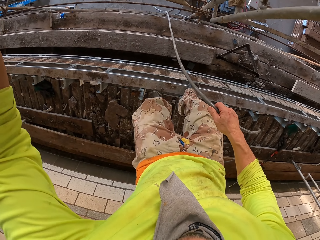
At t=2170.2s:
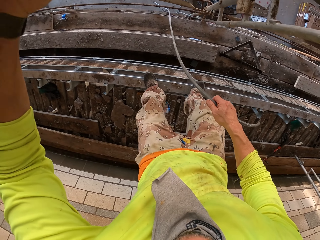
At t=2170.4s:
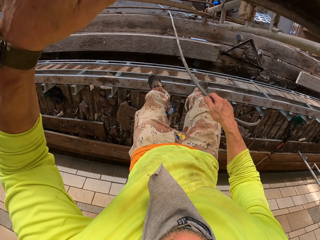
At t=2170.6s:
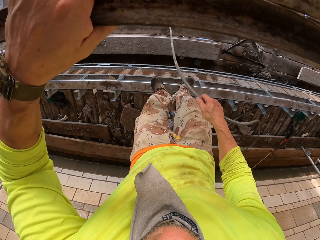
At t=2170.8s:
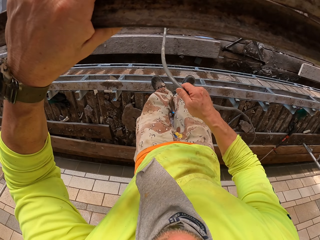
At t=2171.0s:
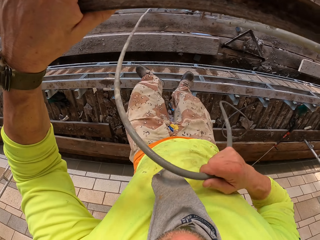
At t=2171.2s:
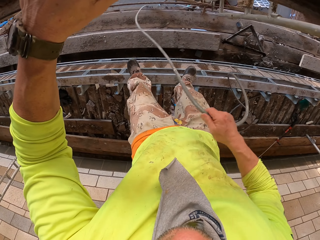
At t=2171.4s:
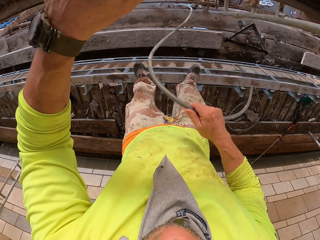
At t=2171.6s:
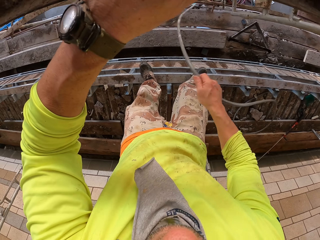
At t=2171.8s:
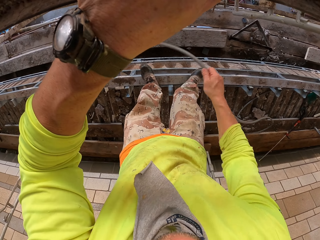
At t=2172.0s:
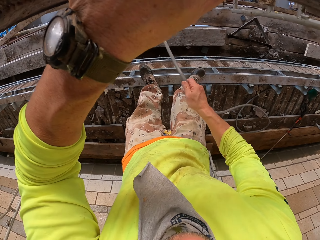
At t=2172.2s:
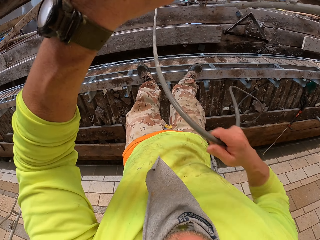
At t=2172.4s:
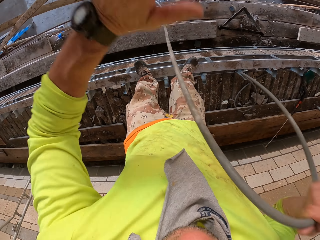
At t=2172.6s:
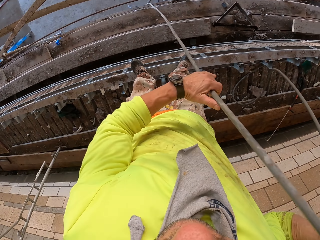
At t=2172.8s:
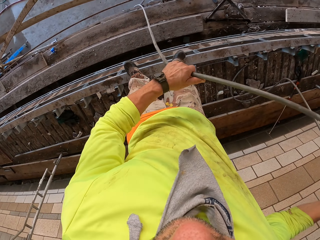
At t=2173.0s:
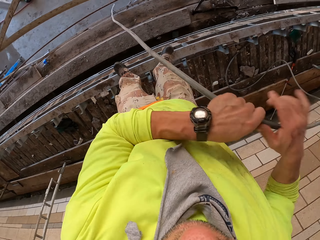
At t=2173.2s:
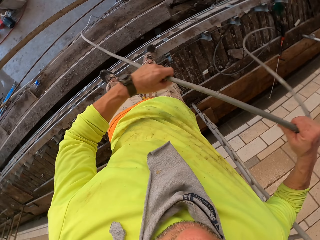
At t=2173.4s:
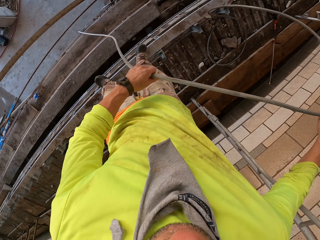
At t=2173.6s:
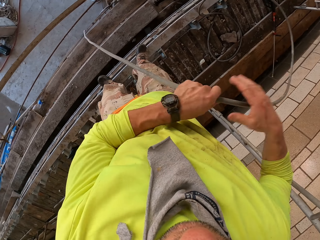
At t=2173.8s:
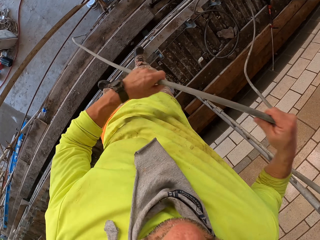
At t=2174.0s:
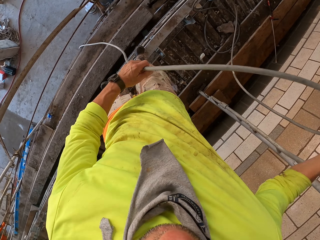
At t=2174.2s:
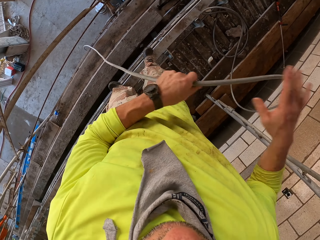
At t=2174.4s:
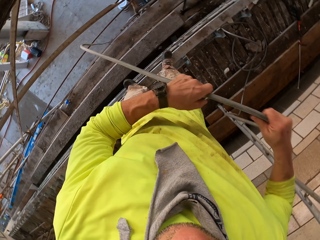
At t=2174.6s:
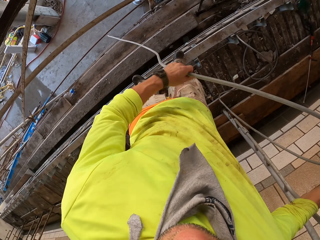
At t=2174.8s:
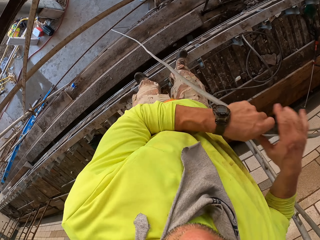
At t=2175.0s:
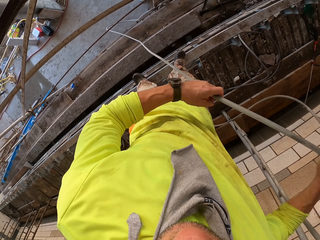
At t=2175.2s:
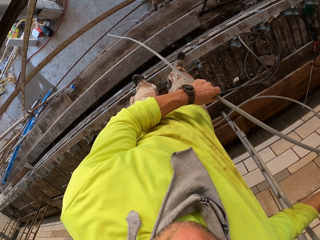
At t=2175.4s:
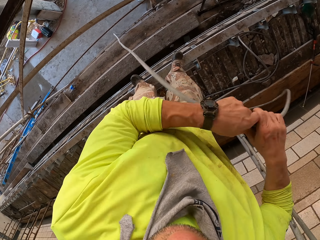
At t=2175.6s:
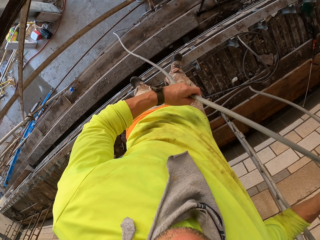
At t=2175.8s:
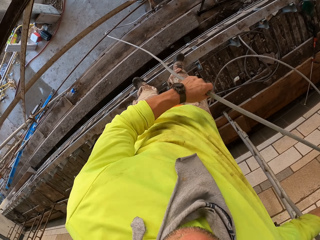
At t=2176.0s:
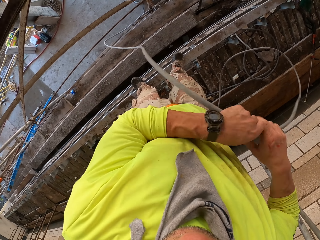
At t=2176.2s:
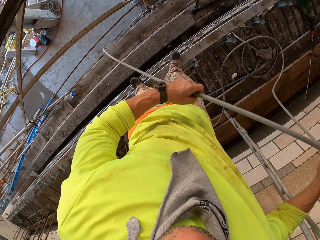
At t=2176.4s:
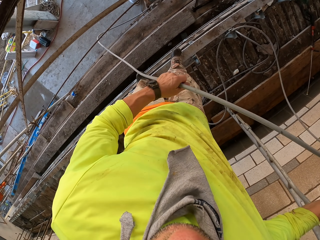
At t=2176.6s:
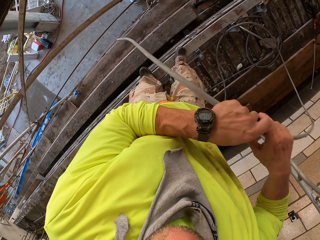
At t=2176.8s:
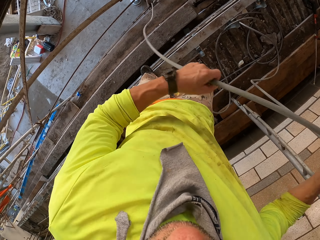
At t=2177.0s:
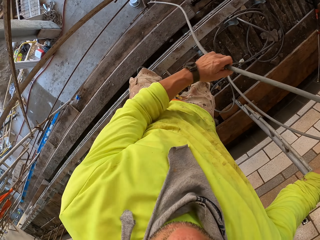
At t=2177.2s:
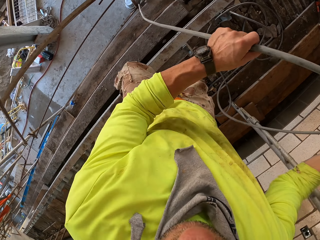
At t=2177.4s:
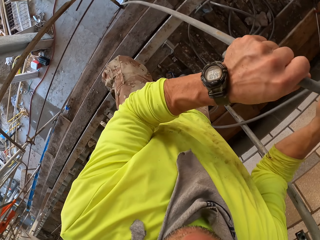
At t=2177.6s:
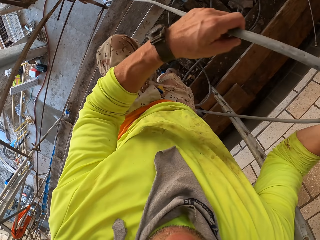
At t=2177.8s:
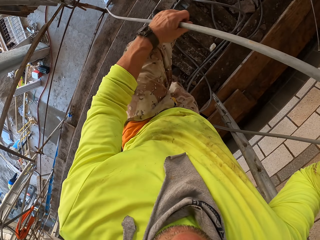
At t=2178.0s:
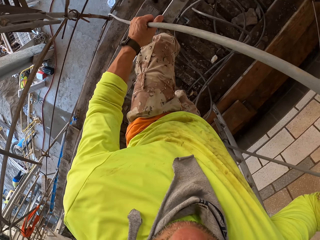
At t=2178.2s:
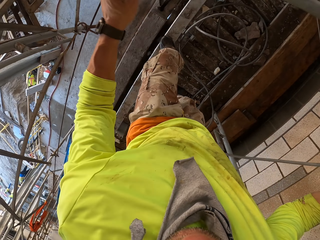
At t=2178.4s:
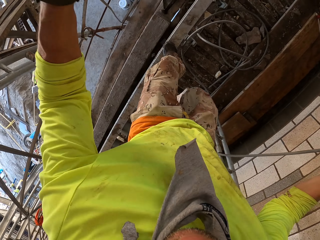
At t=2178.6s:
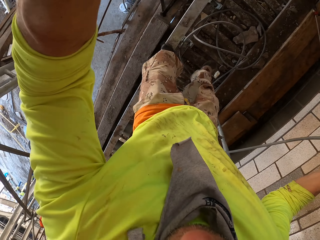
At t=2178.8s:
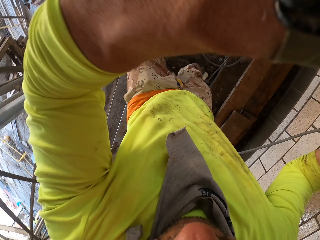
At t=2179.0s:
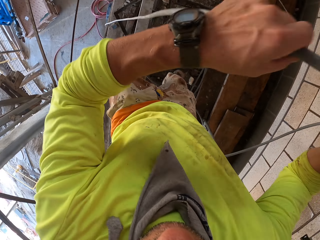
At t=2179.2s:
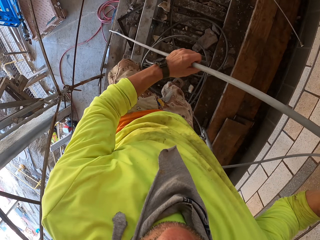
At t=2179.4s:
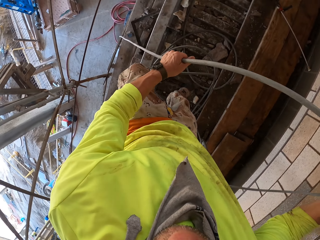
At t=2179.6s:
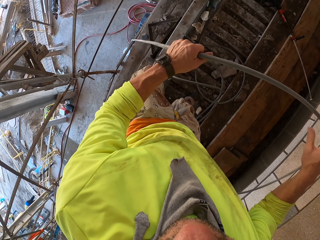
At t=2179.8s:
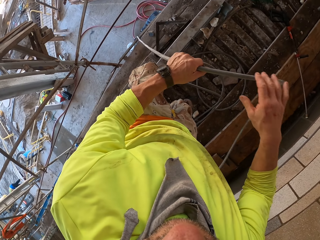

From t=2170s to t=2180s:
The camera wearer holds a bar stand. They adjust a cable.

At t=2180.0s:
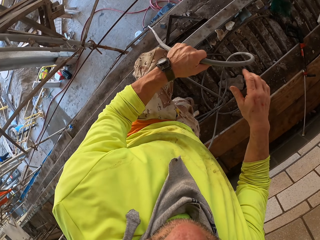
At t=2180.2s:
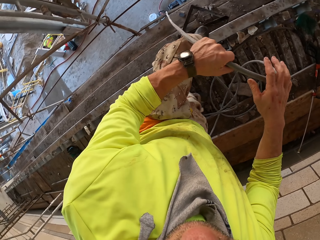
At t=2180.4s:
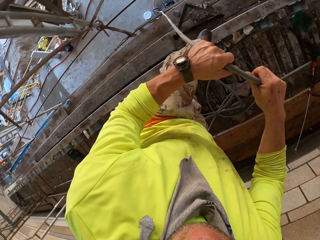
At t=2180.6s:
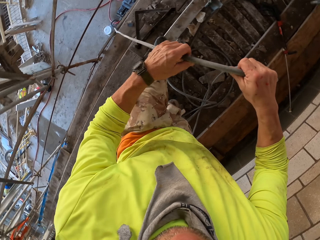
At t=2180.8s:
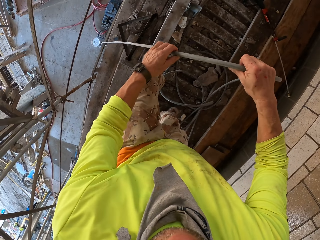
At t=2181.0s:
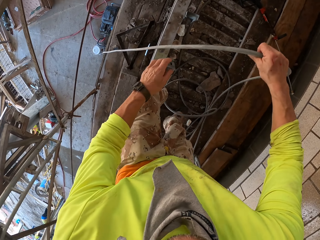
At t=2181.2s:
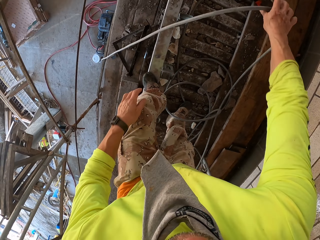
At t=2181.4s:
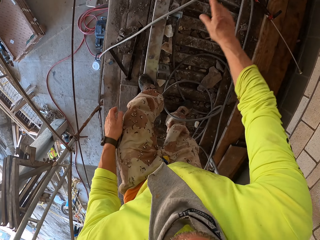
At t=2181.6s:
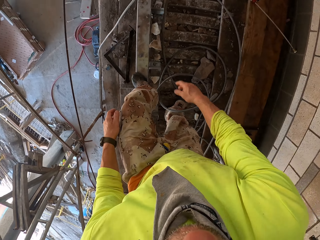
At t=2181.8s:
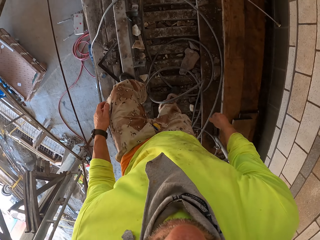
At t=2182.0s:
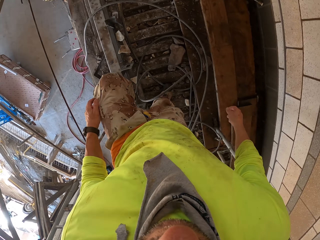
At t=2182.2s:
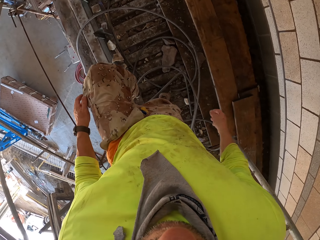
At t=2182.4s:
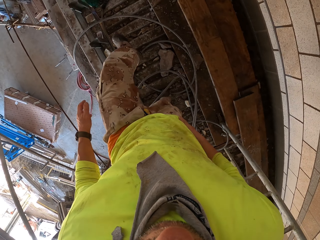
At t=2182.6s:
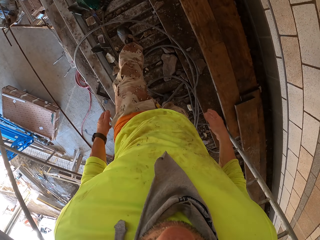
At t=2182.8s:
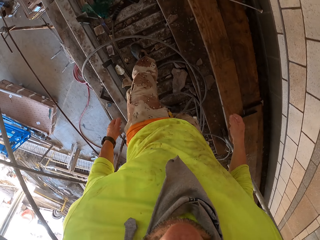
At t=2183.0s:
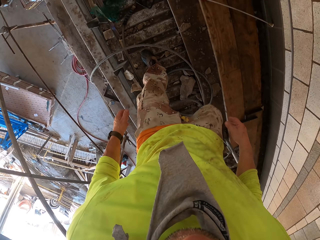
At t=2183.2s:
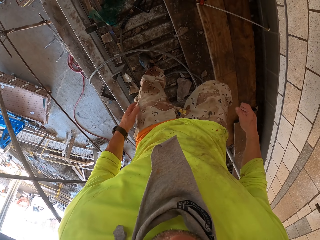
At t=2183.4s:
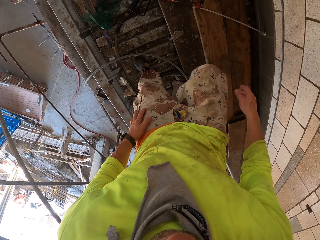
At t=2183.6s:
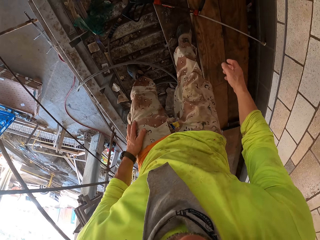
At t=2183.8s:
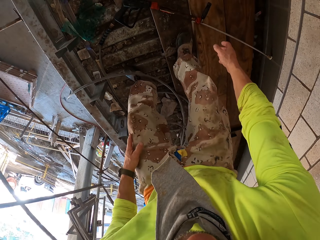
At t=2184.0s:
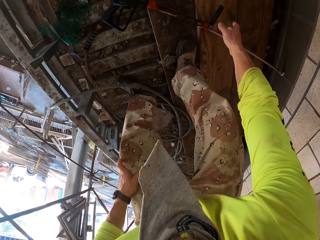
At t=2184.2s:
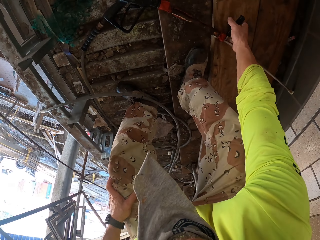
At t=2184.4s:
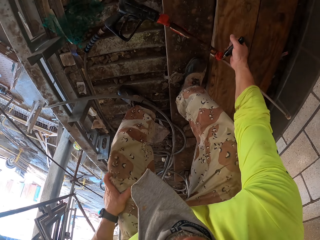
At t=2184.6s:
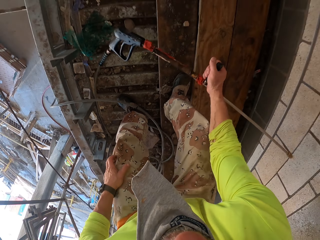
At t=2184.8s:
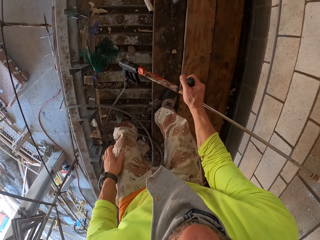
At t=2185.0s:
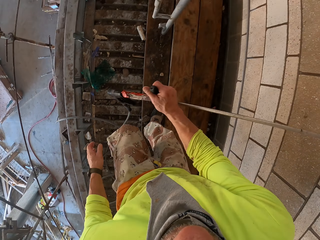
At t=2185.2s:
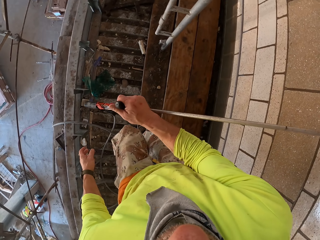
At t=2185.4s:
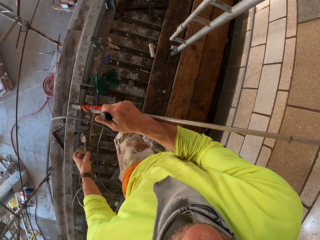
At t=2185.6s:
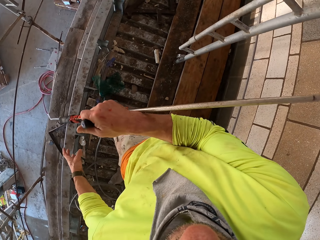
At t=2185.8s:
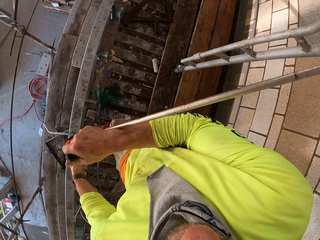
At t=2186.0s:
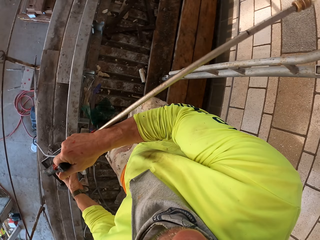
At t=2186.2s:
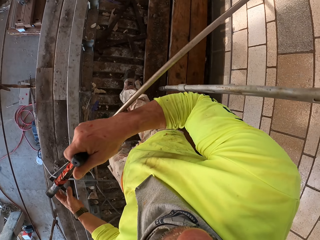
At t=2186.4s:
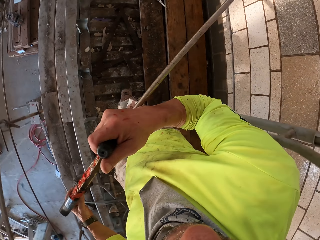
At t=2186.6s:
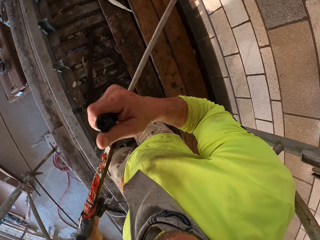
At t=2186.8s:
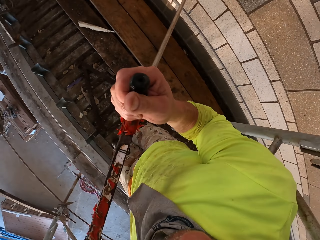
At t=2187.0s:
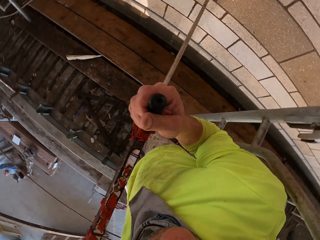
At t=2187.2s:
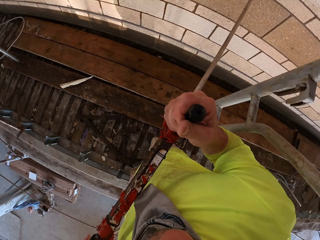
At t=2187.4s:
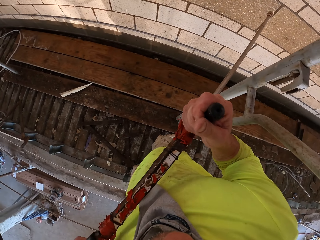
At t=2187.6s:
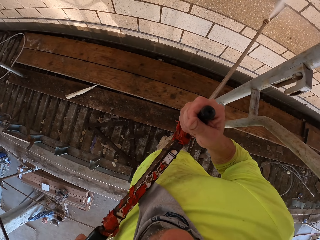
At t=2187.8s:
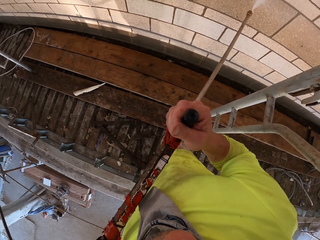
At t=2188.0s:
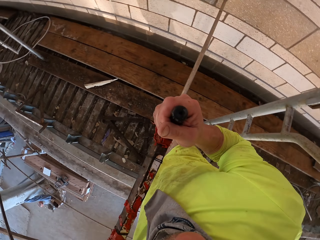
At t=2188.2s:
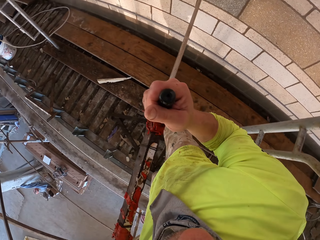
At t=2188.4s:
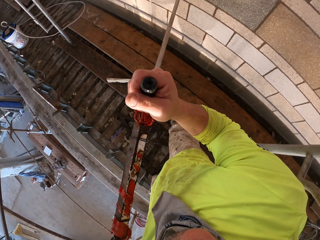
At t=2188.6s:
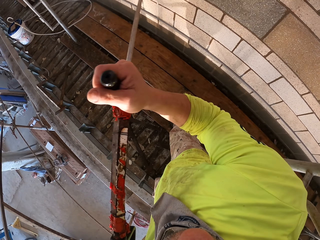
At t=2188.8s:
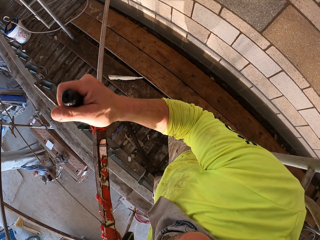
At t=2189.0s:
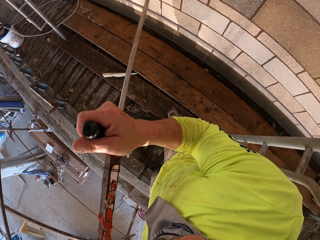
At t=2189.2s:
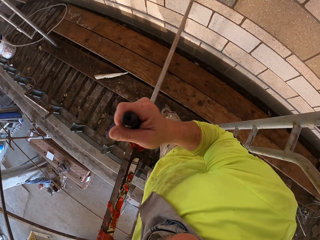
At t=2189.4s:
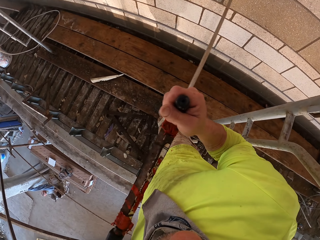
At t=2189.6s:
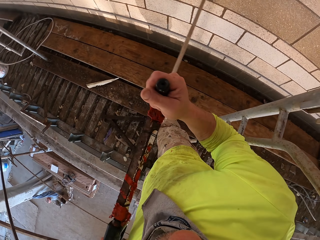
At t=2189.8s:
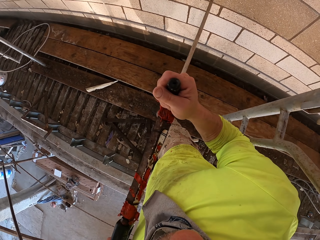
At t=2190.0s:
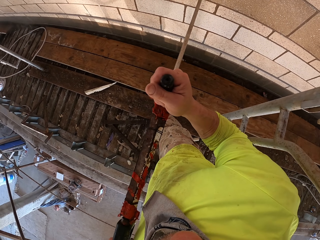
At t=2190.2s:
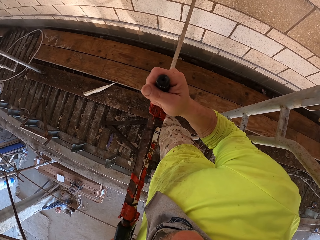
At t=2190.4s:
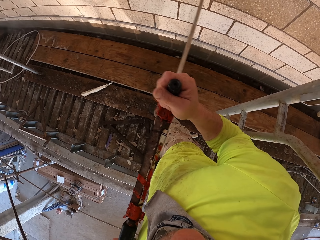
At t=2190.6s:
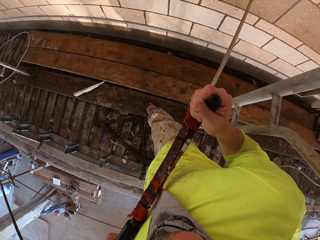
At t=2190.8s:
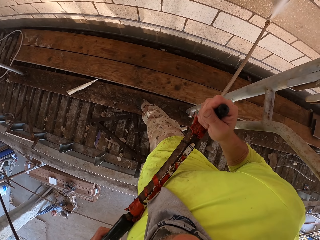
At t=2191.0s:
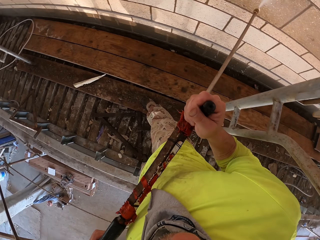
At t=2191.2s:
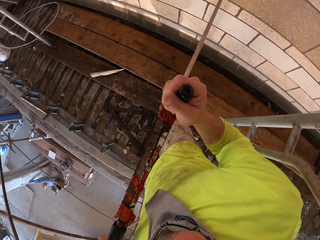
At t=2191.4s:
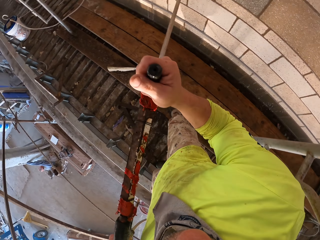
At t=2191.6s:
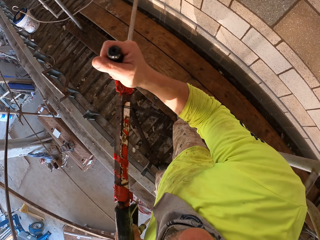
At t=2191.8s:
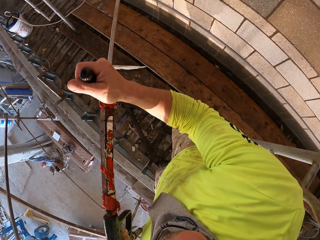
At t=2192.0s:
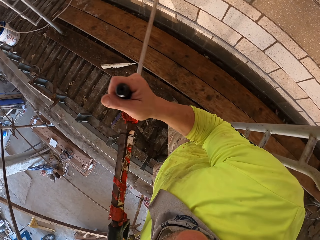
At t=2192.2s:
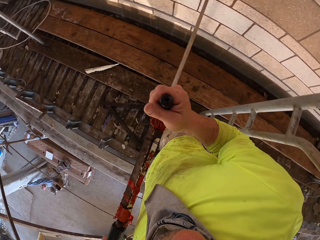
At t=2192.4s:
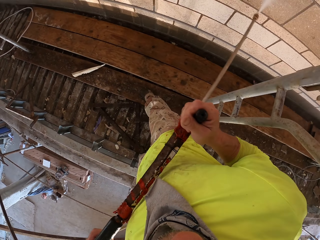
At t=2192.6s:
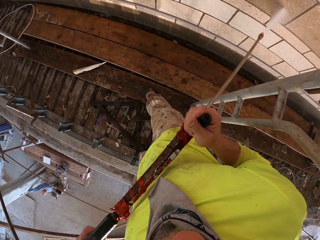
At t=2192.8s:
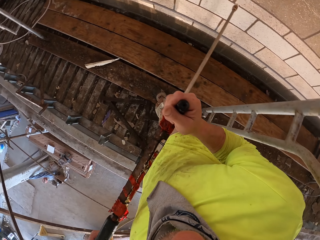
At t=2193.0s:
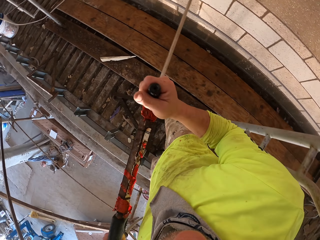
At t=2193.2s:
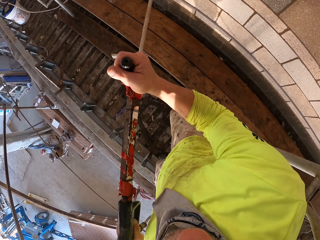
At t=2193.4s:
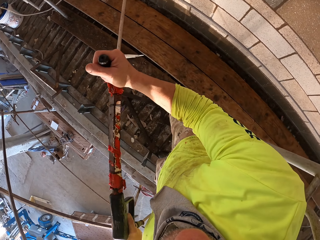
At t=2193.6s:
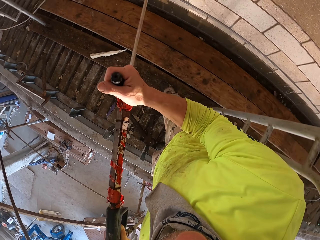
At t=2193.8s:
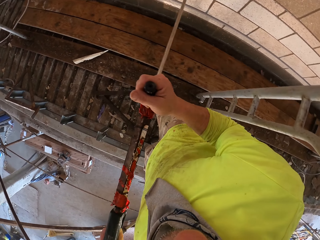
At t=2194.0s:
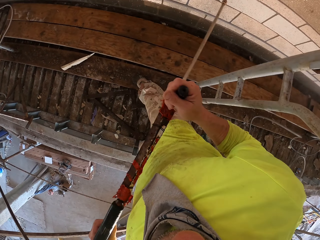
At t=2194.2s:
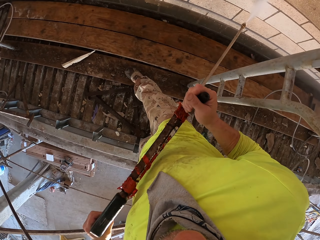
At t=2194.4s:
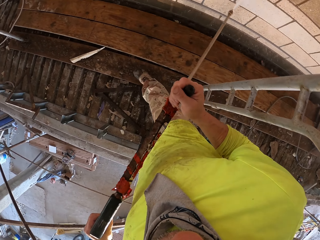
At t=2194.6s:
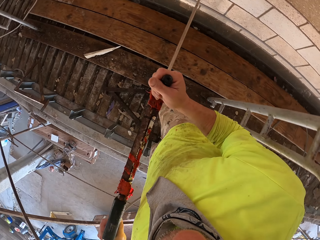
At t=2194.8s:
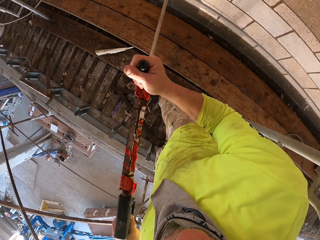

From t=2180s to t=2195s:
The camera wearer drops the cable. They walk around and bend down. They pick up a high pressure washer gun. They hold a Loctite PL3. They move around. They spray water on the wall with the Loctite PL3. They trigger the high pressure washer gun.
